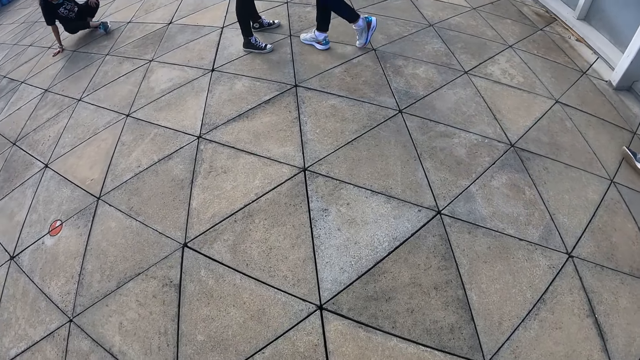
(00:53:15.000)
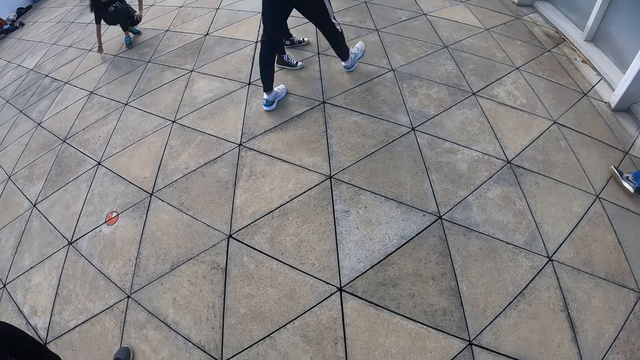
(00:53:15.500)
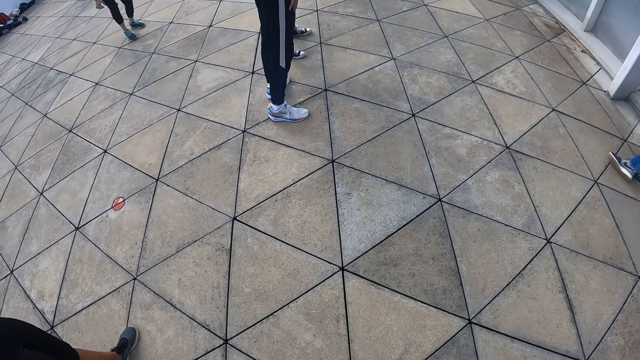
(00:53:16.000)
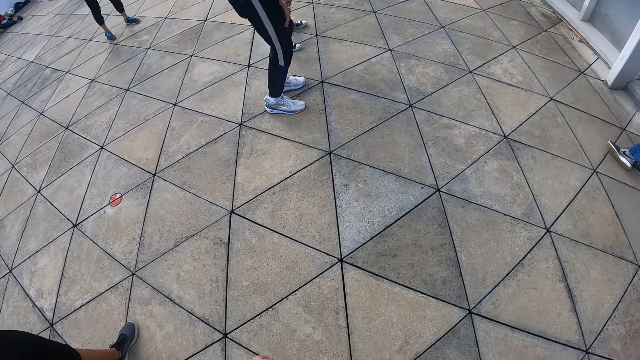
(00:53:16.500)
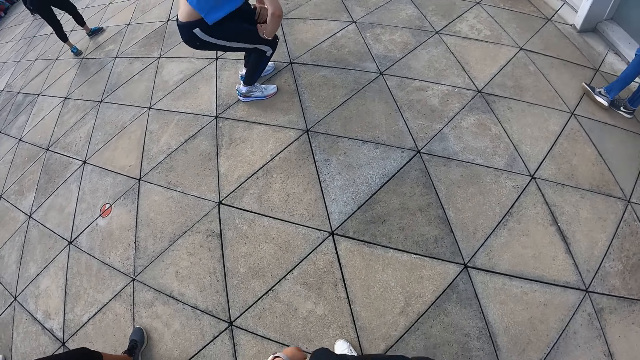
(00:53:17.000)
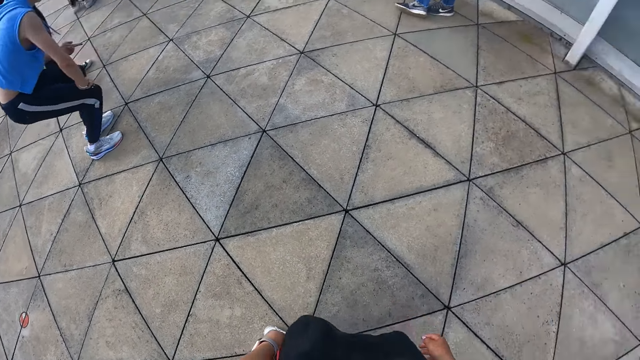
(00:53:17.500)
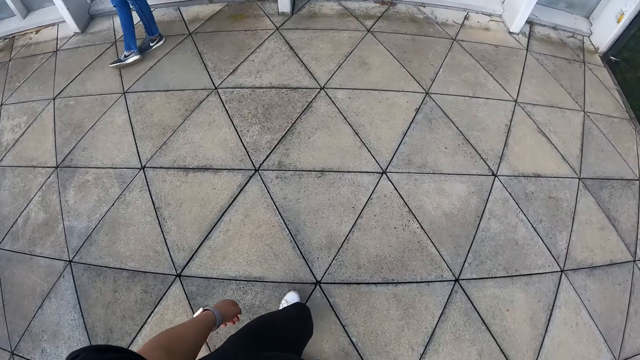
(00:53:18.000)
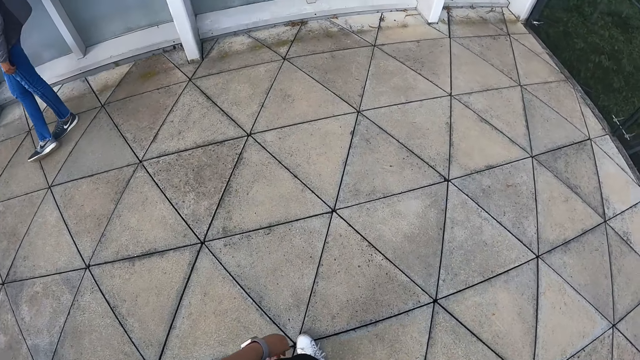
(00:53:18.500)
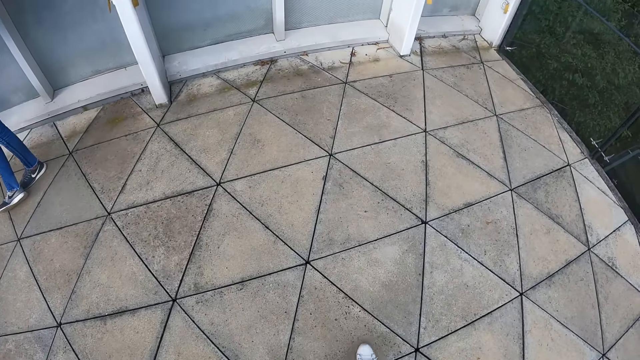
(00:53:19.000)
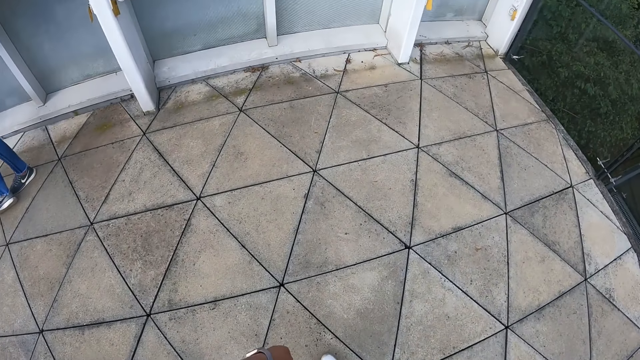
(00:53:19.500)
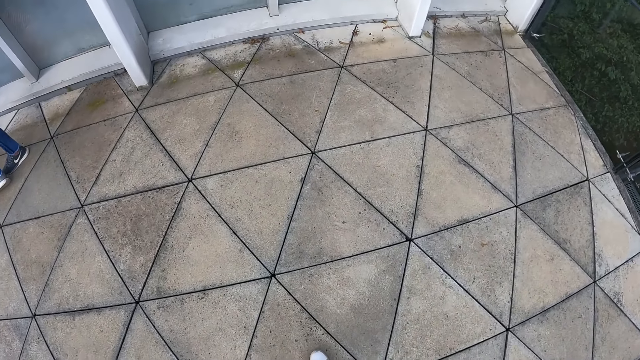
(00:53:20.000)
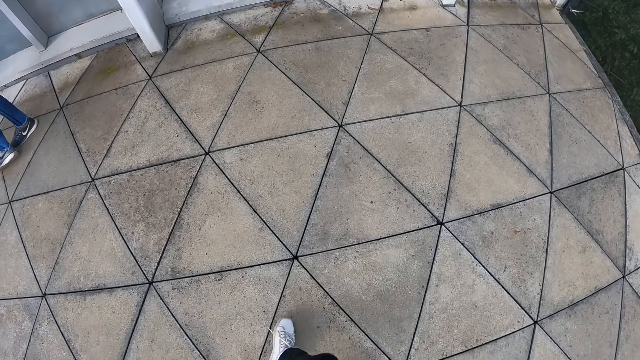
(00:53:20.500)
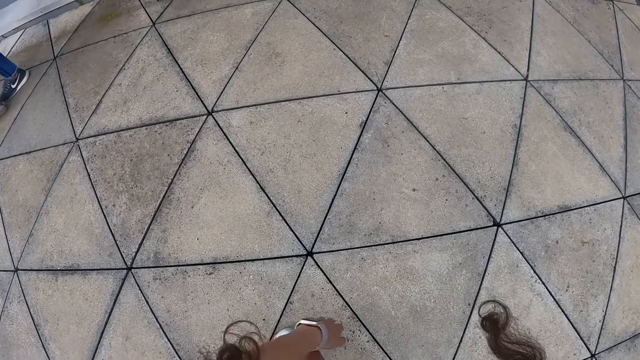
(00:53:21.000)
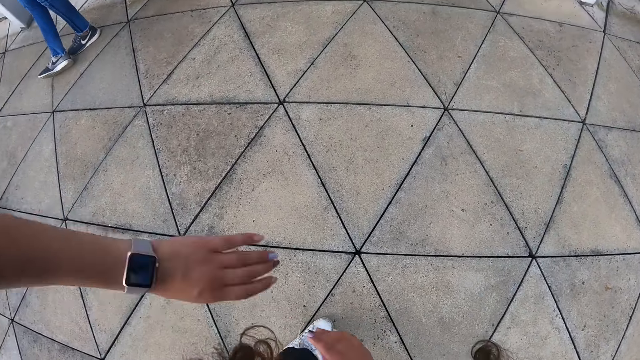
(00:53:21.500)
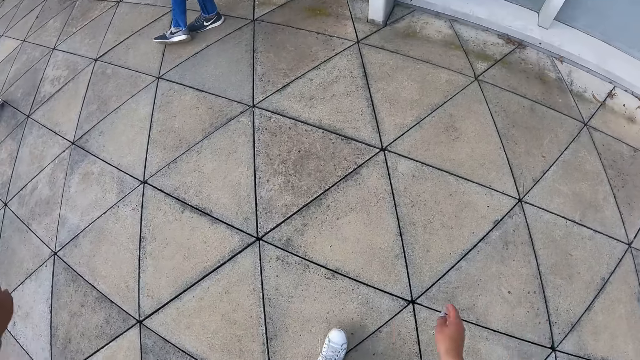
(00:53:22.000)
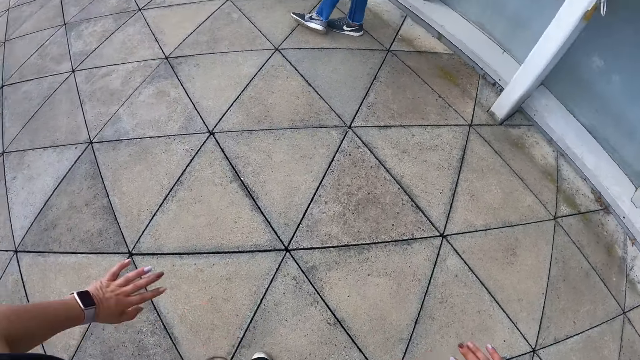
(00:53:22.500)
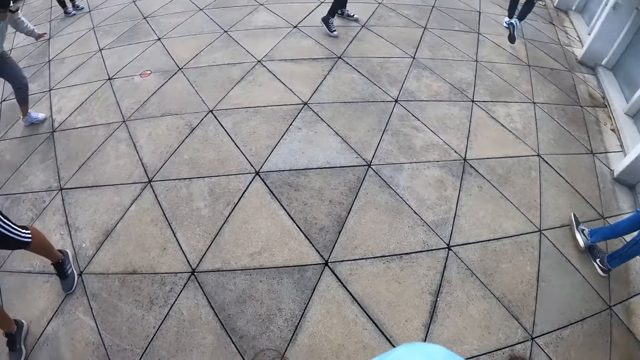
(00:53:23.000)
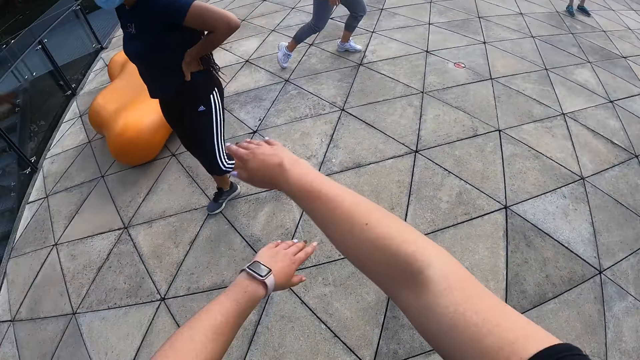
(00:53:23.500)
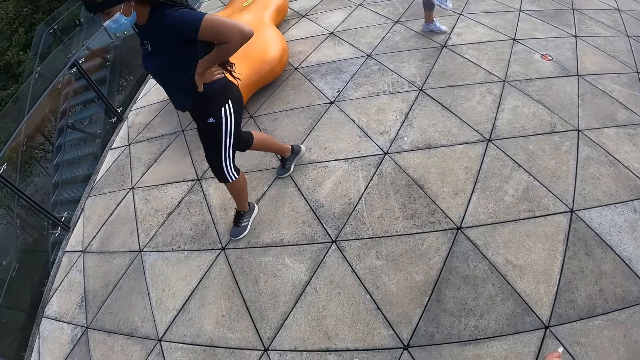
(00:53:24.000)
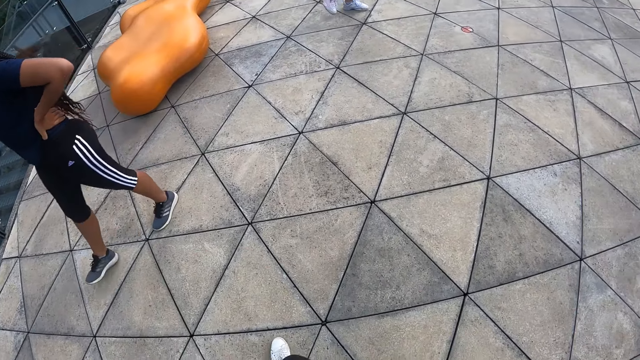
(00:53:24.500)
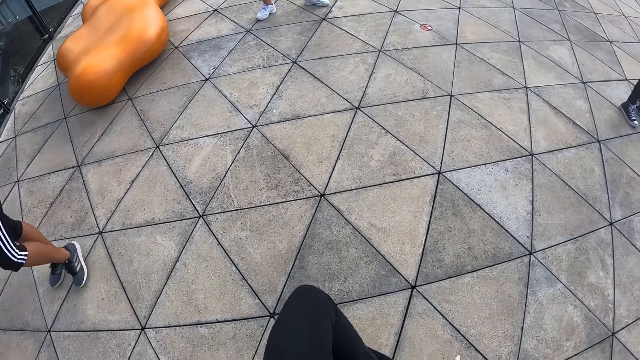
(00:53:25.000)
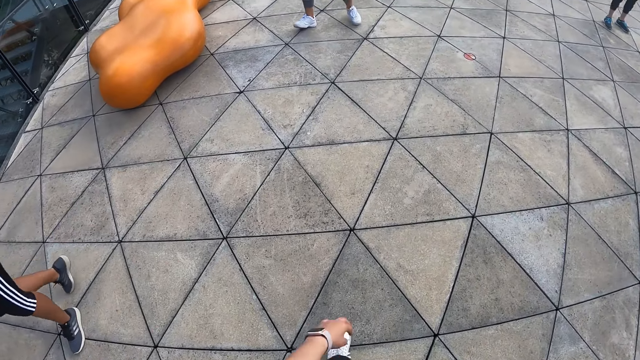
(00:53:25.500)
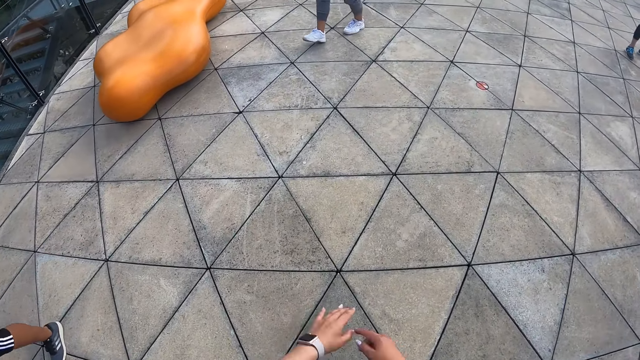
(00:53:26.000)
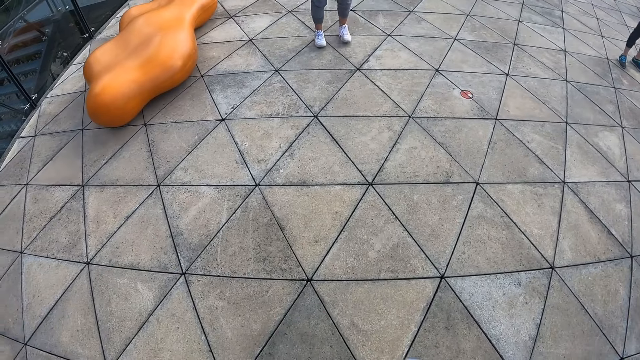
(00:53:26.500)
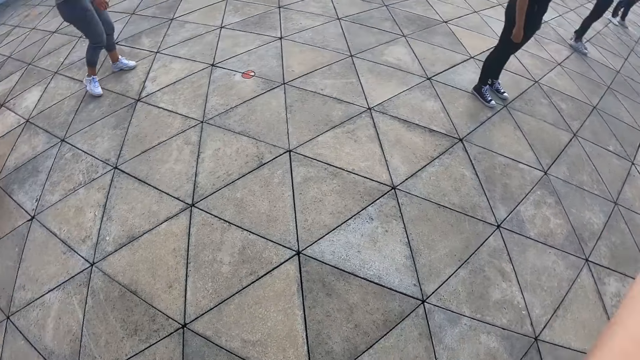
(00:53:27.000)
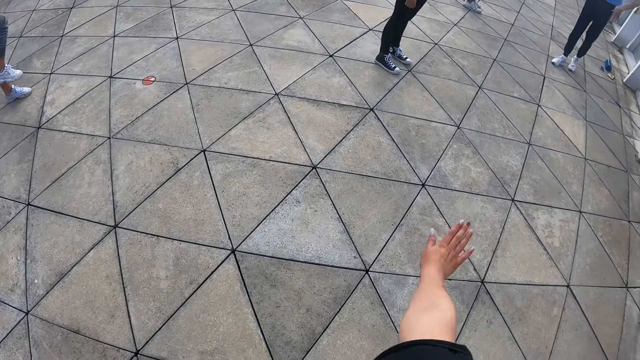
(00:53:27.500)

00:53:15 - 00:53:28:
The camera wearer walks around the court. She dances. She exercises on the rooftop.

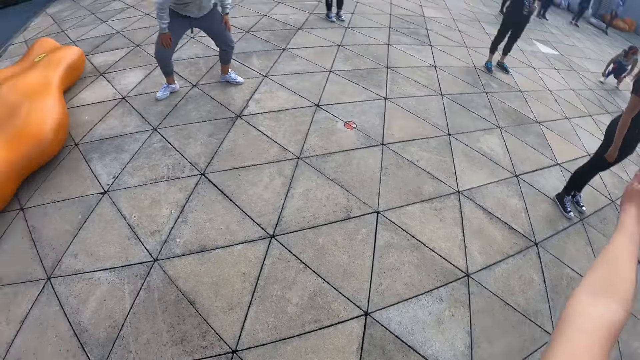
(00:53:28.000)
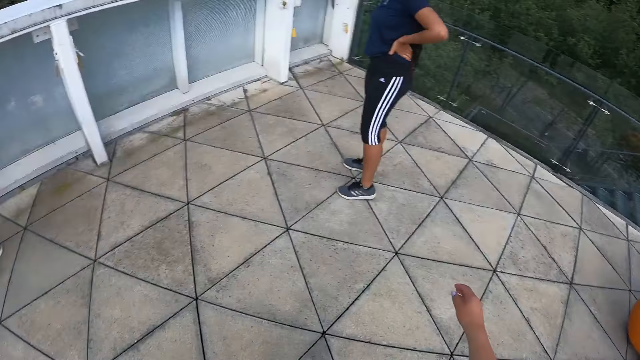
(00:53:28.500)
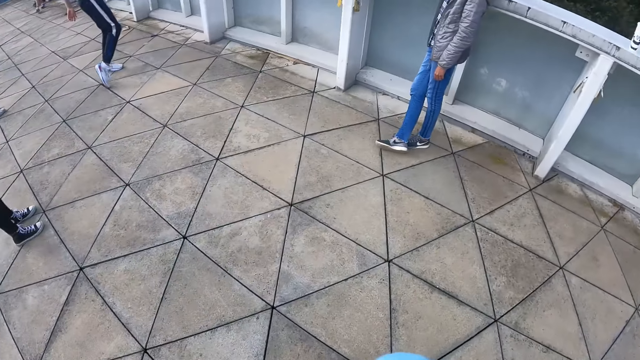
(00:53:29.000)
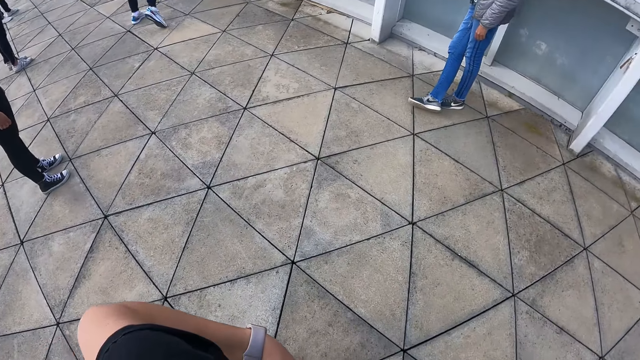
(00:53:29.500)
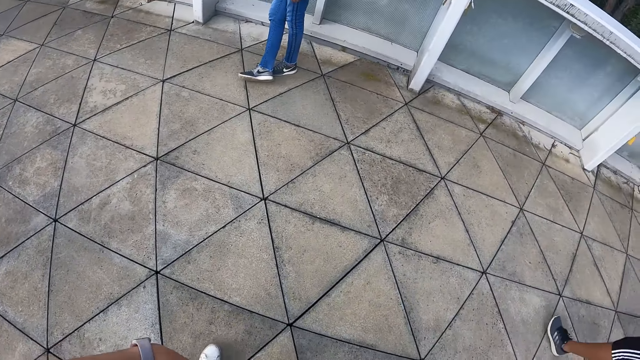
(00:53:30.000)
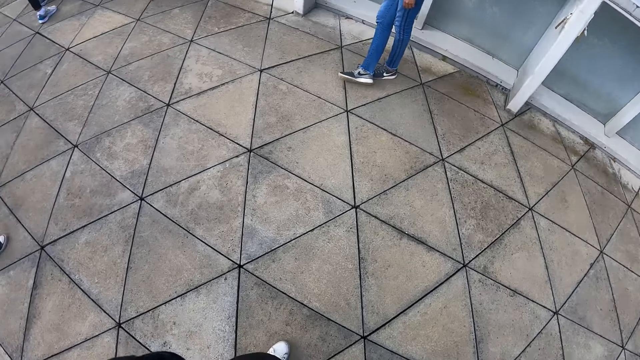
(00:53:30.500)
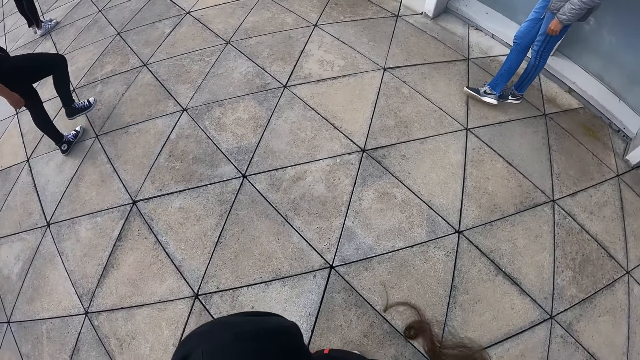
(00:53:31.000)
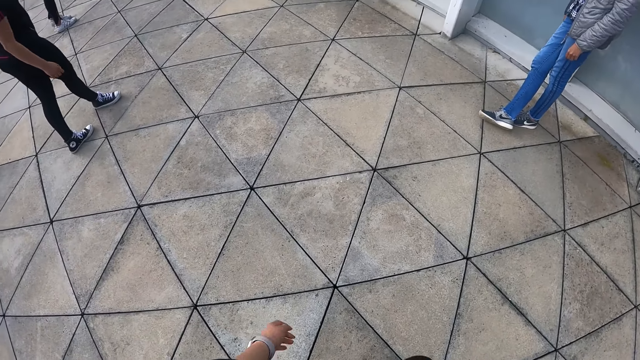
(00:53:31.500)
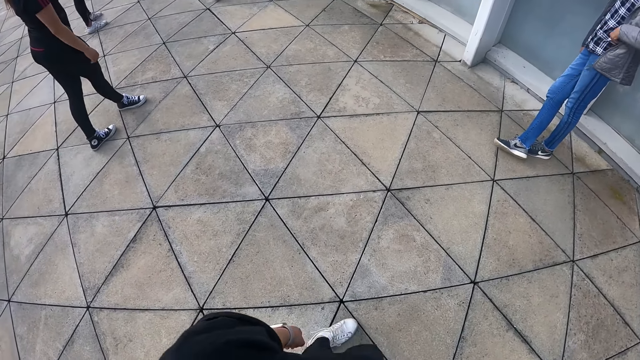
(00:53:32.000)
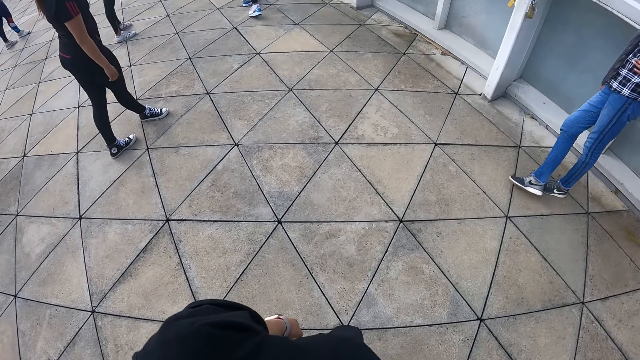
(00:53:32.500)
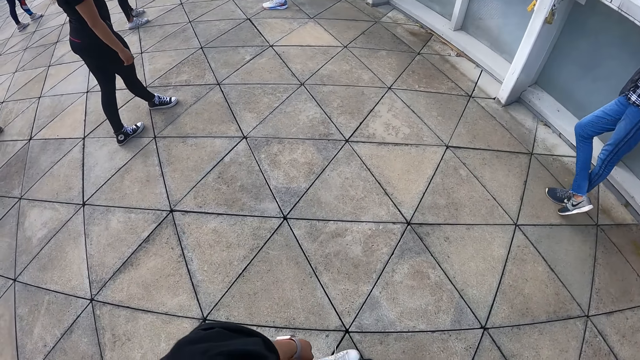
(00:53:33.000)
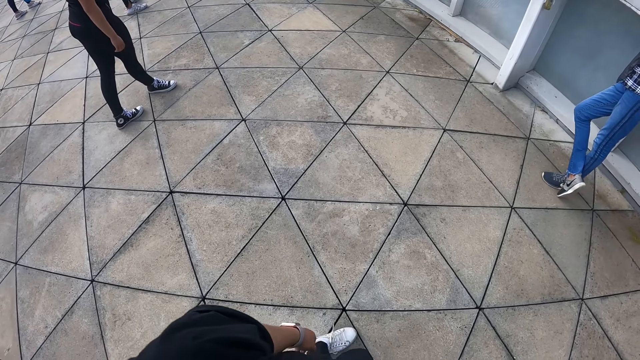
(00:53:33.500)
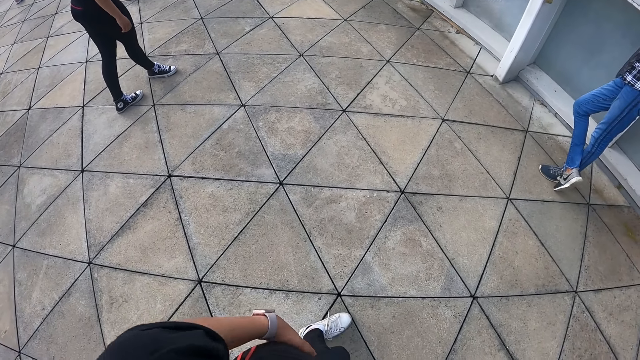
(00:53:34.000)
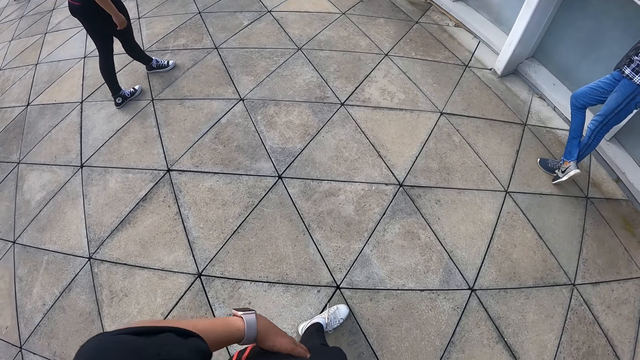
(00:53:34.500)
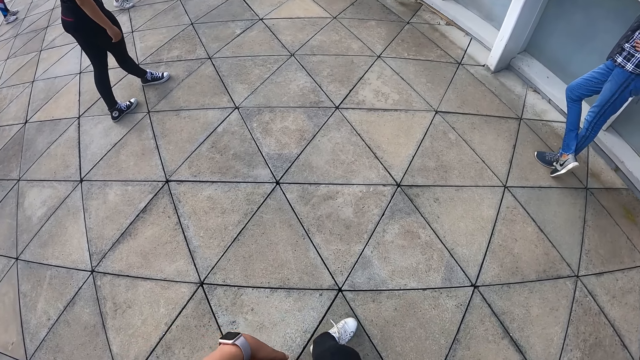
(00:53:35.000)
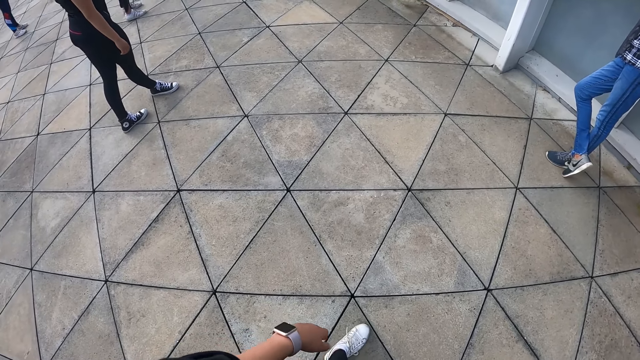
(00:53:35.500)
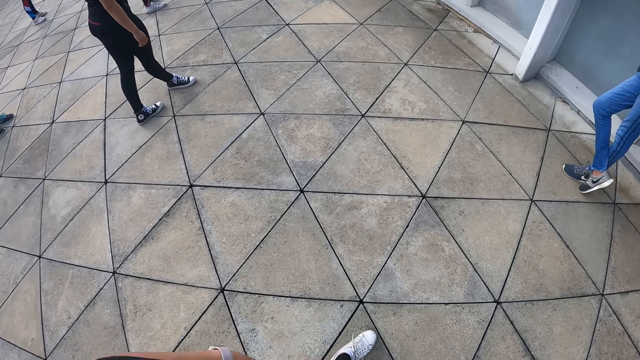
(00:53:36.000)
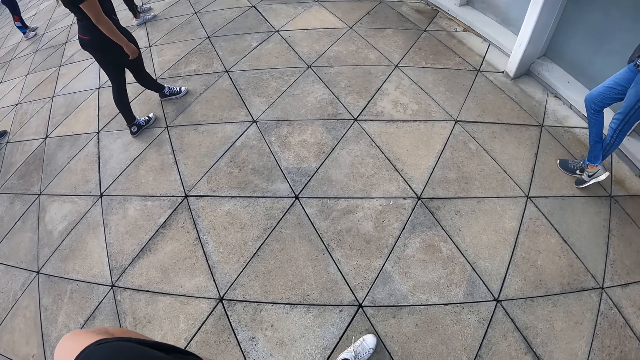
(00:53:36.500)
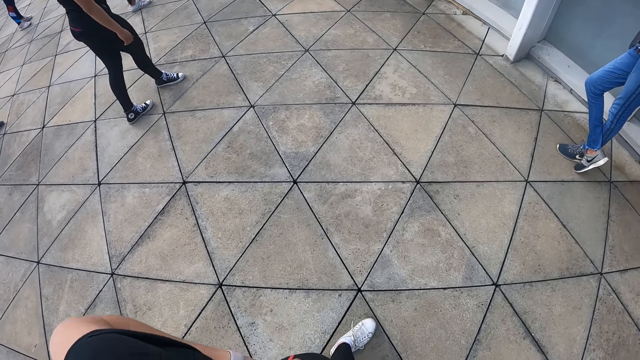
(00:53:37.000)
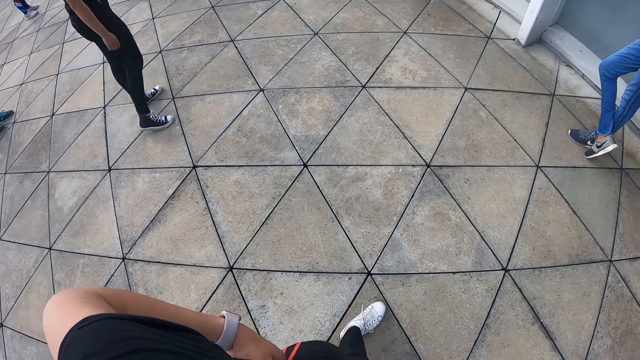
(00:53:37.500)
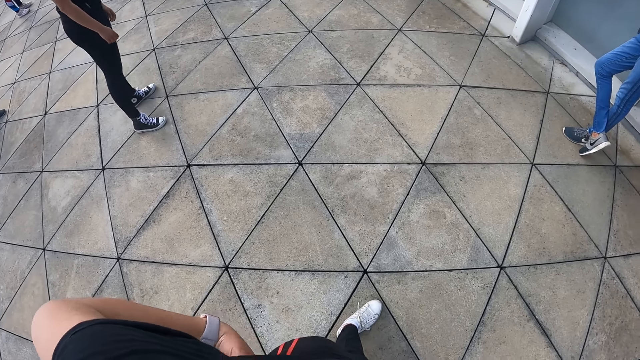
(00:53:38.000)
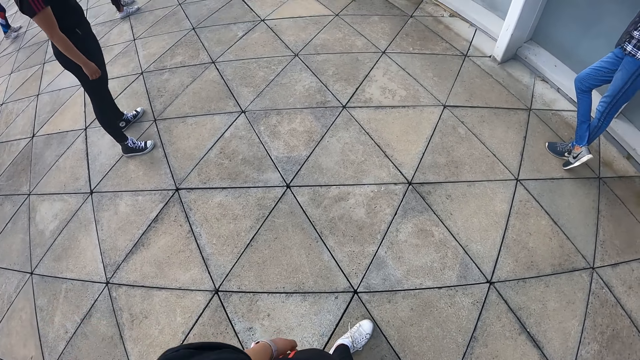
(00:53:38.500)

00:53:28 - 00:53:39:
The camera wearer stands at the court.
